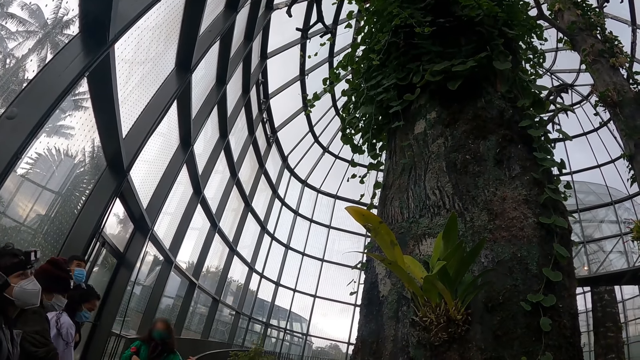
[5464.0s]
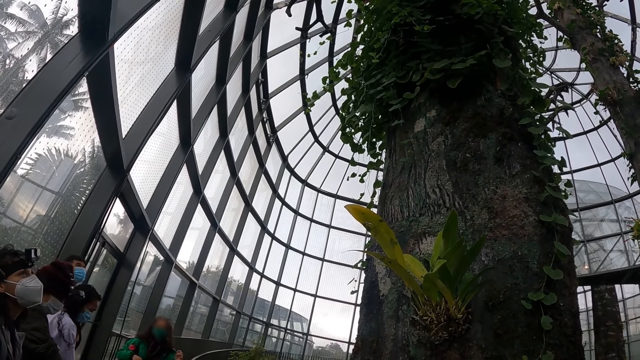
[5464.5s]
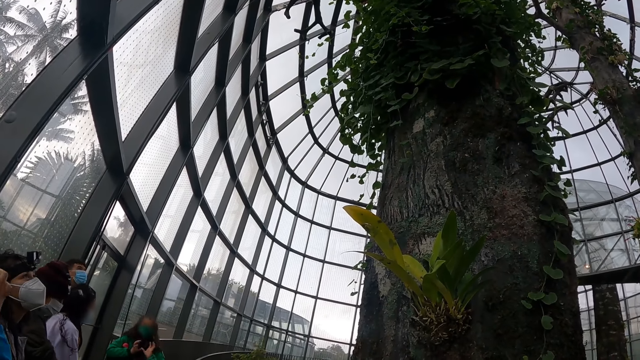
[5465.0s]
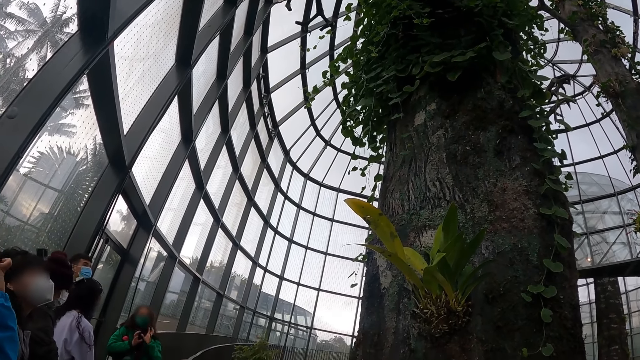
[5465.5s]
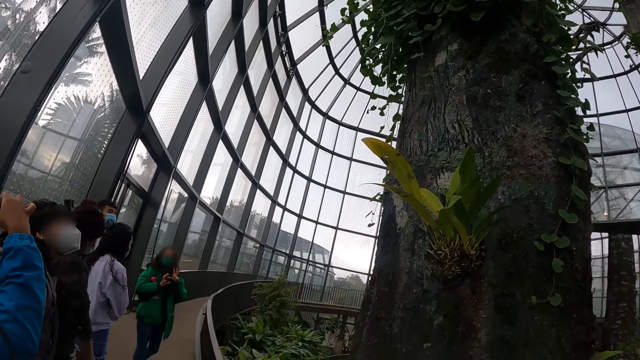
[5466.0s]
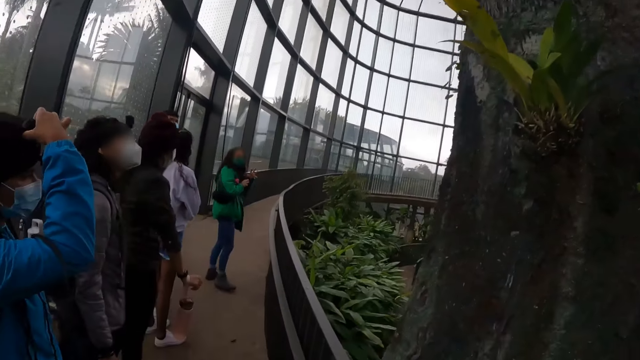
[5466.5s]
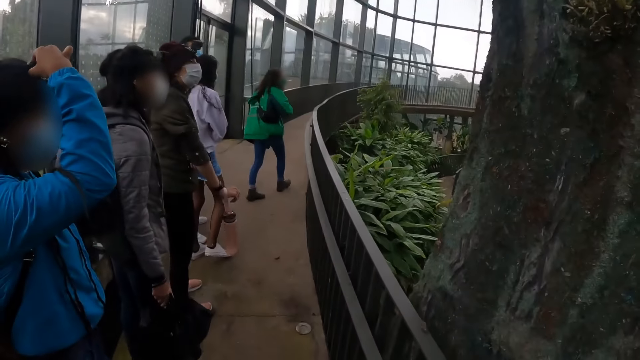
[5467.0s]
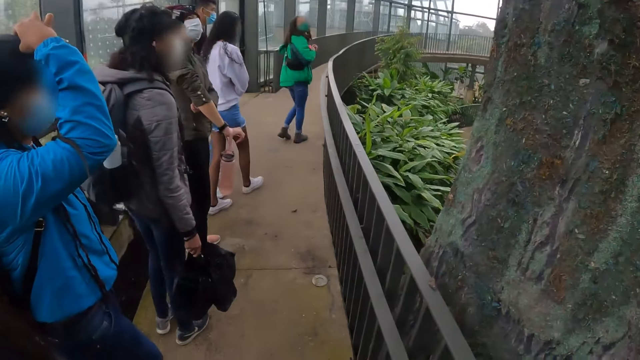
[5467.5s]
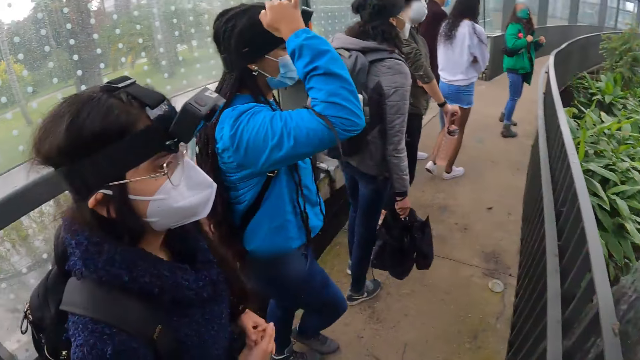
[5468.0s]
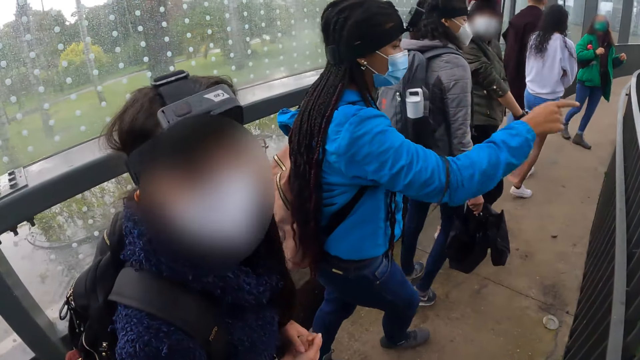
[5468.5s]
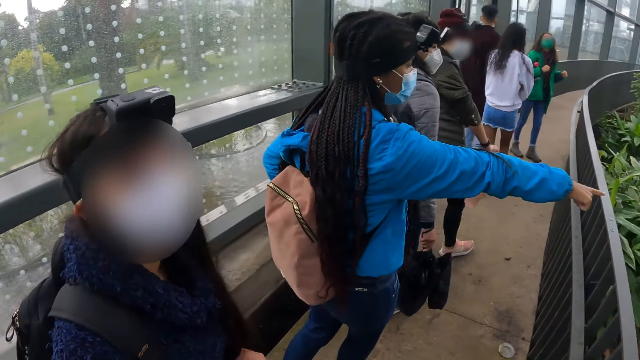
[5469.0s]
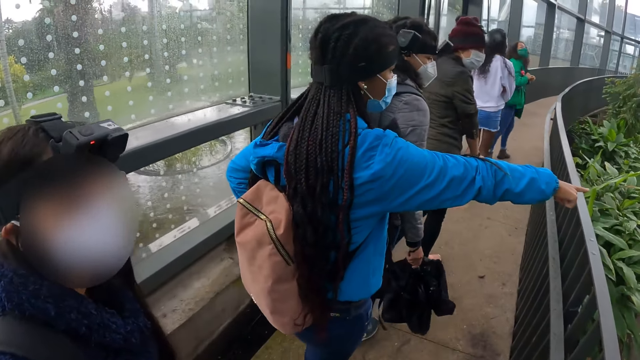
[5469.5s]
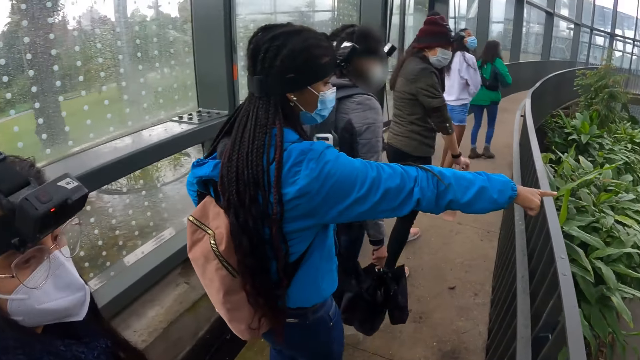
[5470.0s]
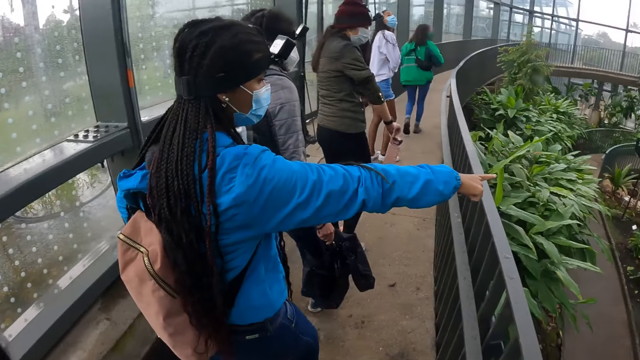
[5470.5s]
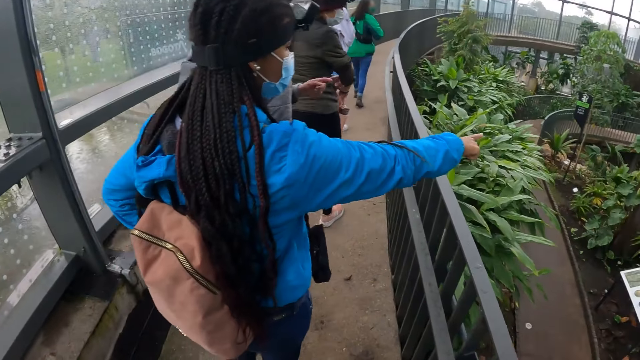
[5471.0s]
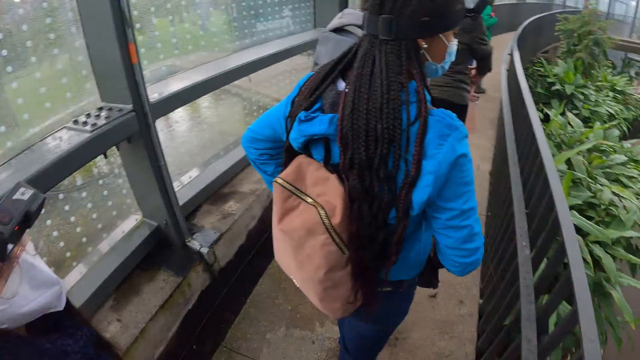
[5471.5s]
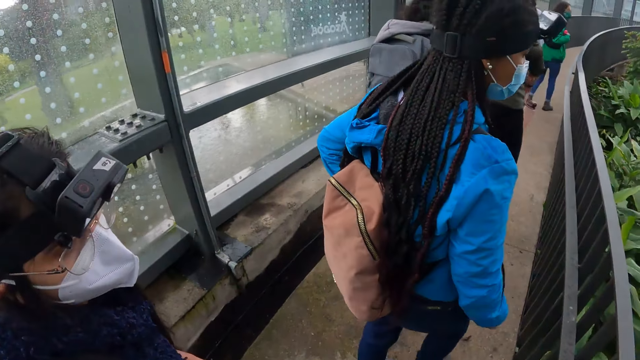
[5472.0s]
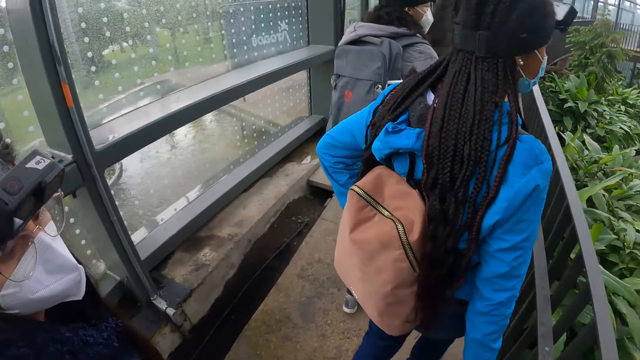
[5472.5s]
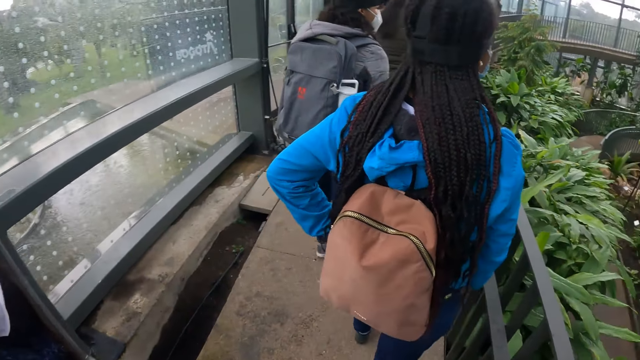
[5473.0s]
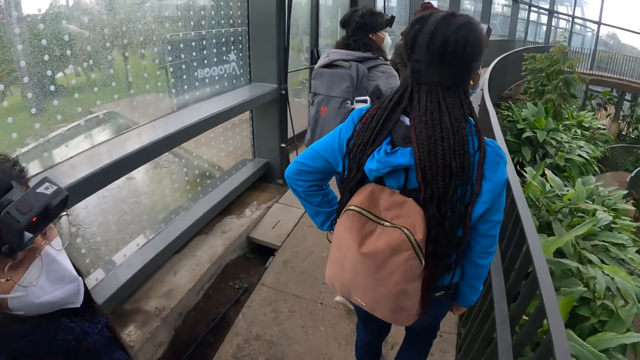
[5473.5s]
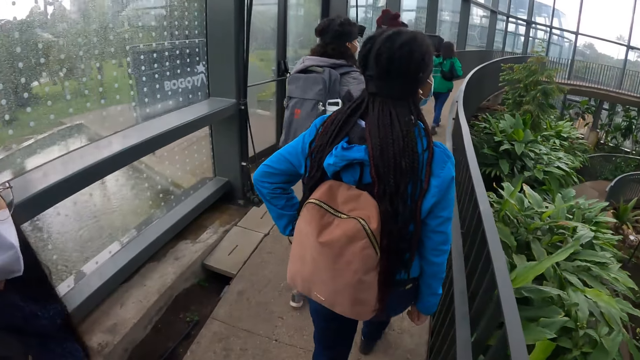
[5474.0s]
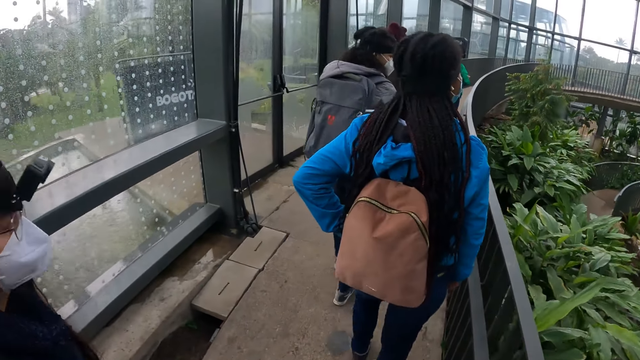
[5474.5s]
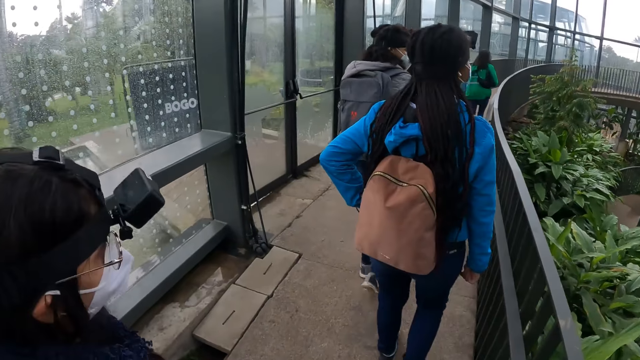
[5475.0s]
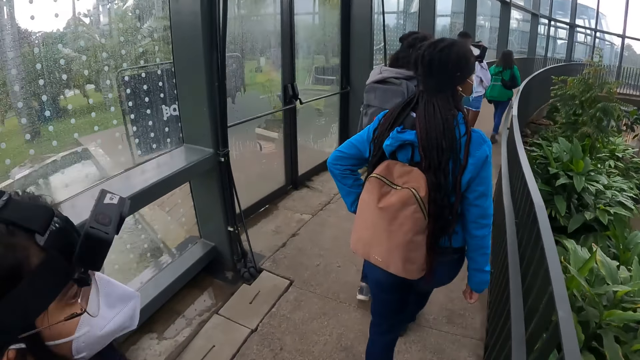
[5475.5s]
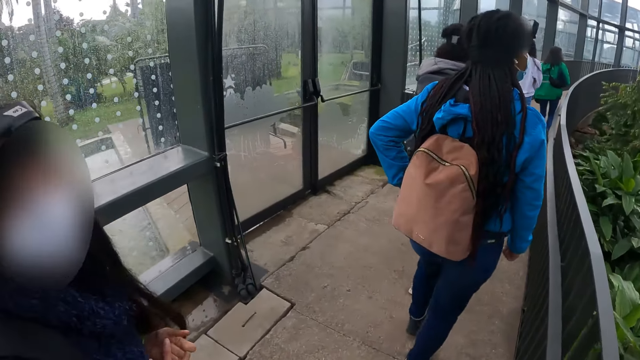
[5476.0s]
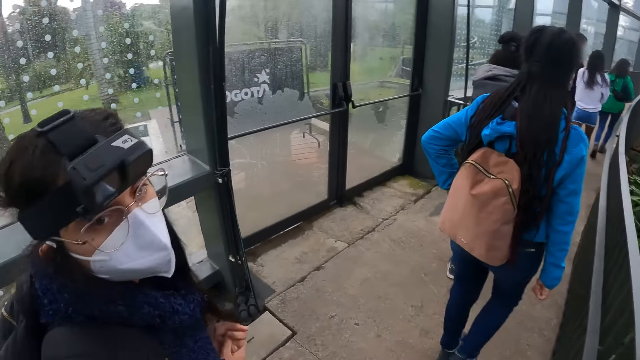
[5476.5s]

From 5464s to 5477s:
The woman adjusts the camera on her head with her right hand. The camera wearer interacts with another woman. They look at the other woman. They walk around. A person points around. The camera wearer walks around.

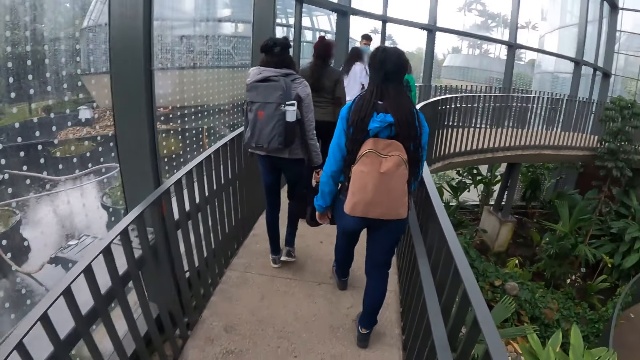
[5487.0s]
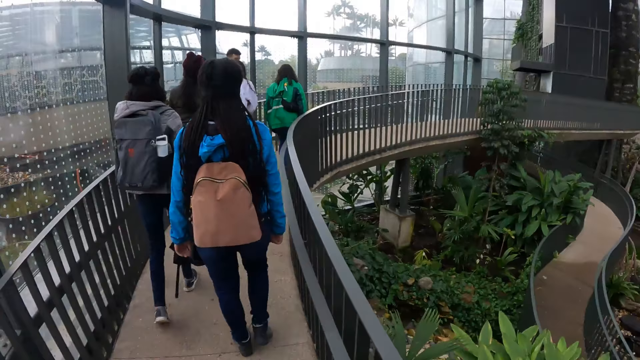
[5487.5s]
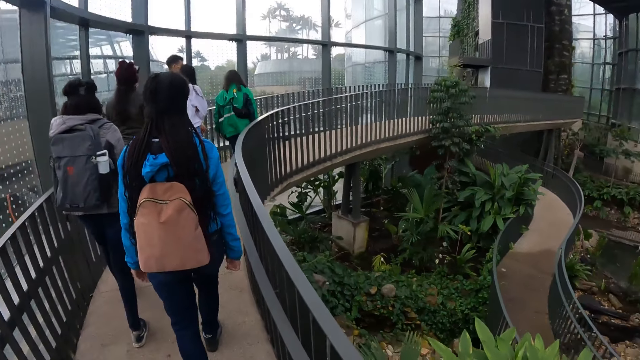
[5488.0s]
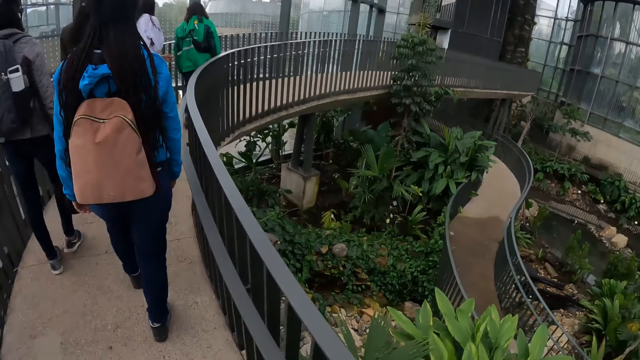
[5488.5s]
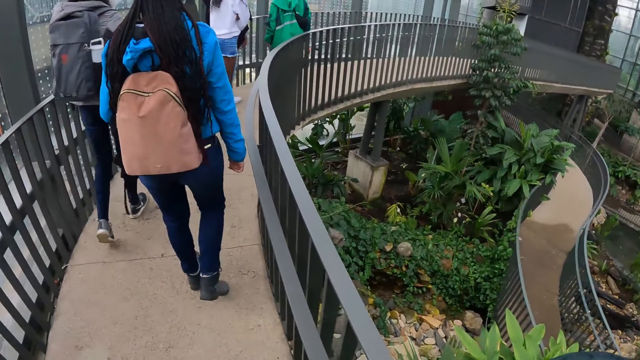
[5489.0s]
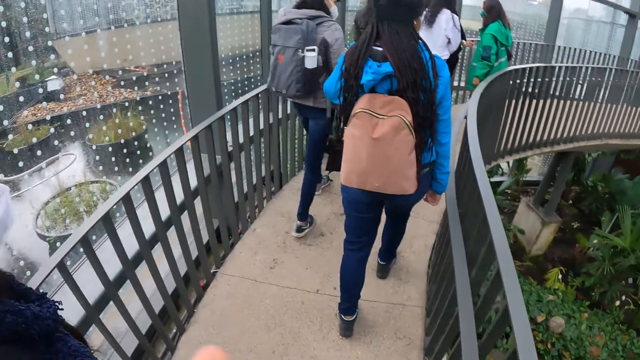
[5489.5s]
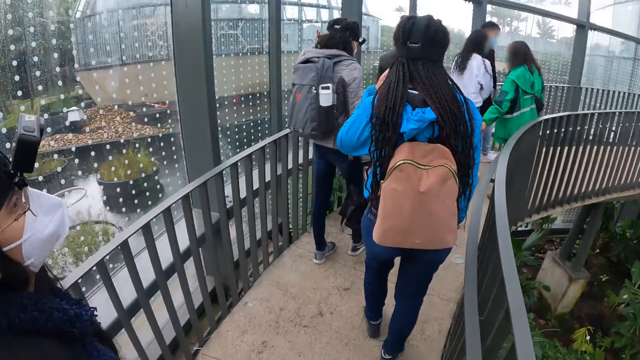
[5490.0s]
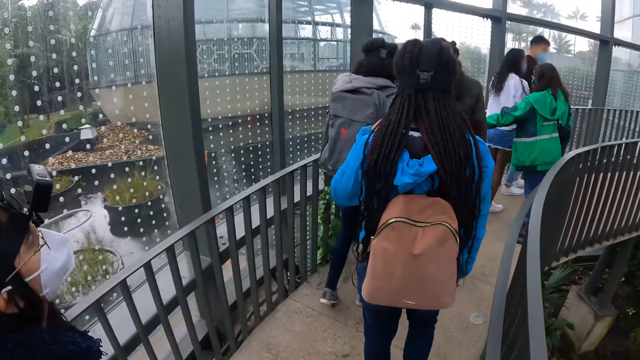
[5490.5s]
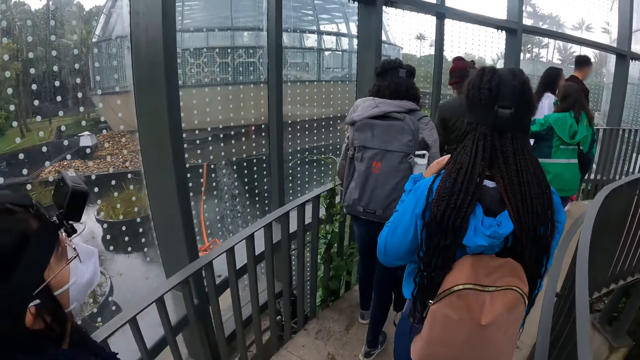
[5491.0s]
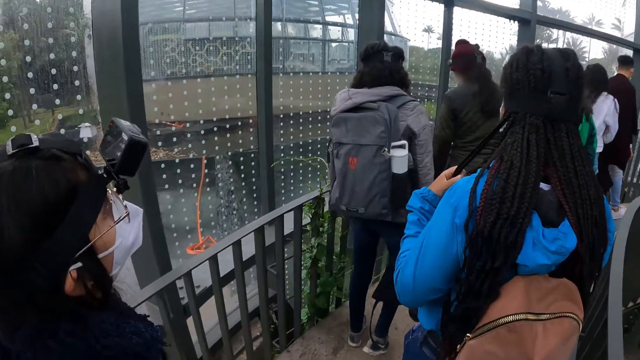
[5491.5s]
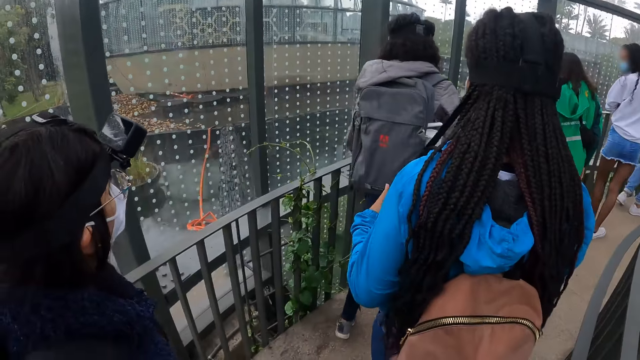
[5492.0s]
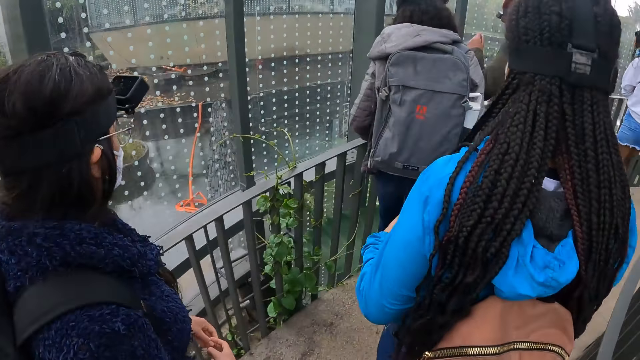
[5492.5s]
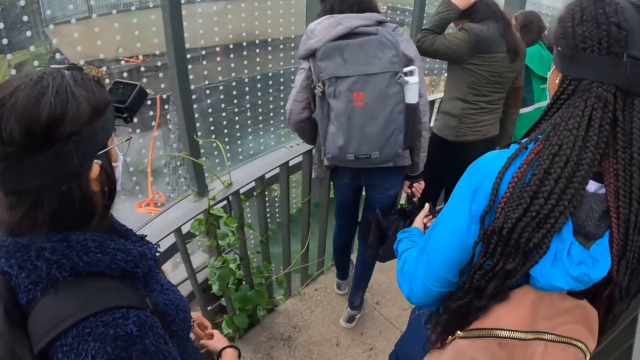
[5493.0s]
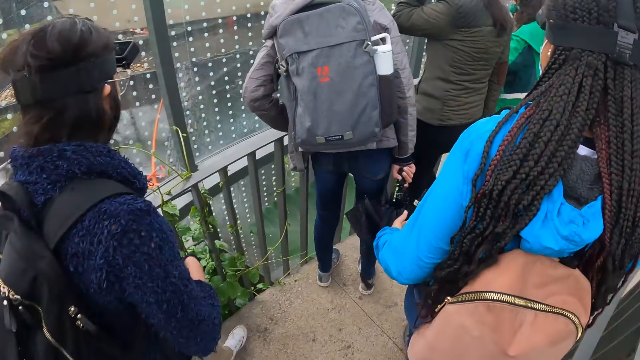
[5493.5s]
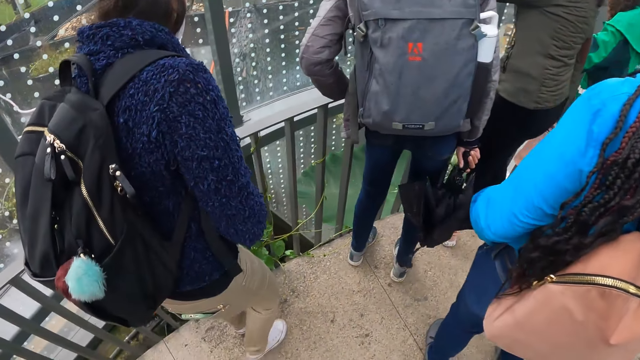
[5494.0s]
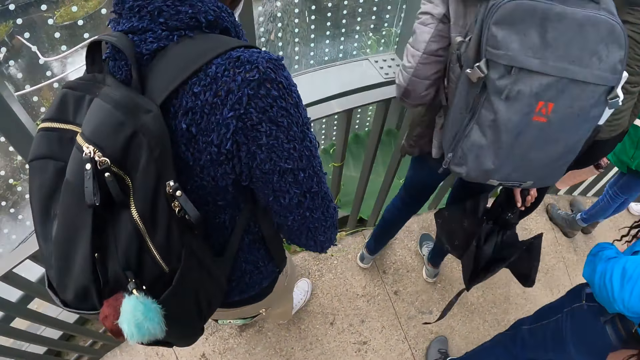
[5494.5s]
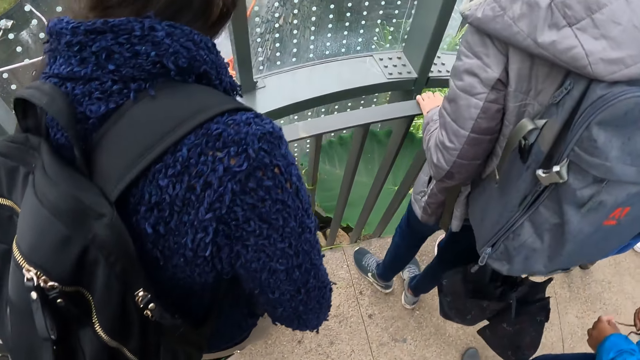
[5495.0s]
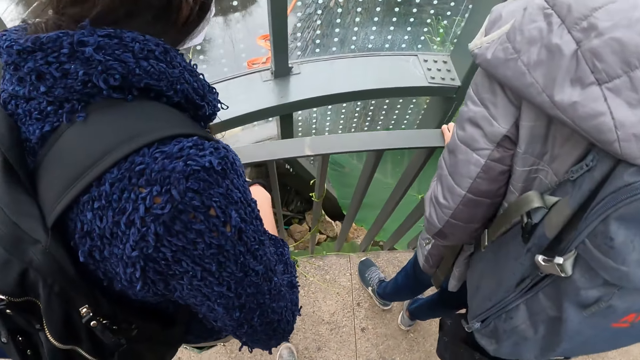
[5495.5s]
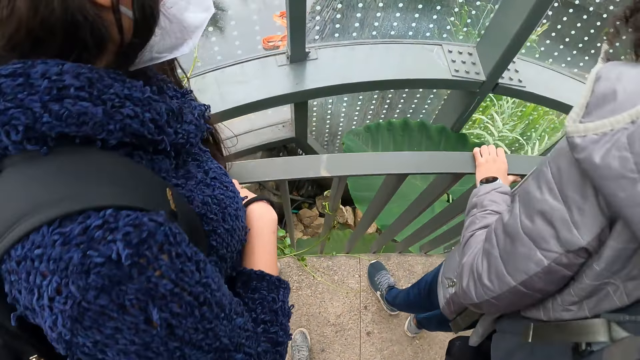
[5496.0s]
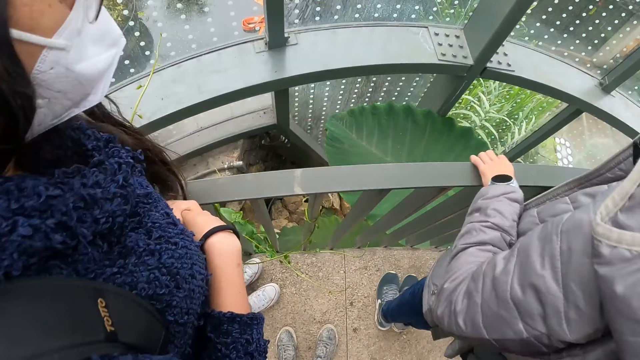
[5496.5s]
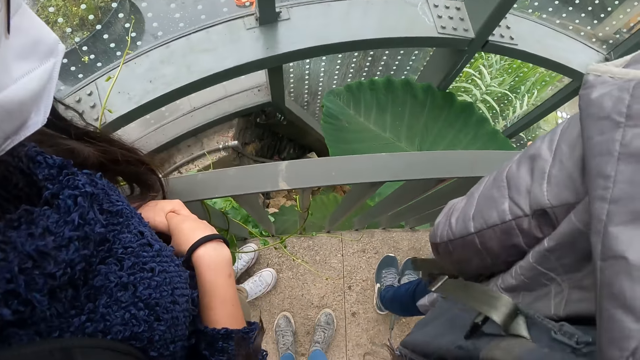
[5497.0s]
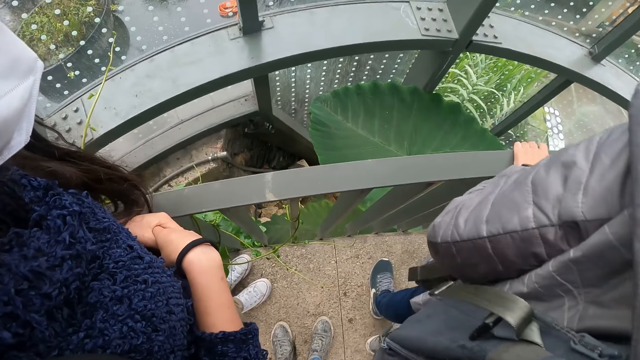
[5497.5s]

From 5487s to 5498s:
The camera wearer looks around. The instructor interacts with the camera wearer and the group of people.
